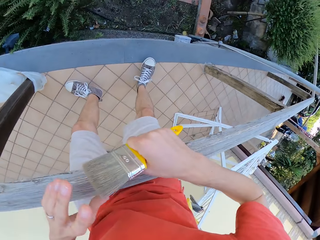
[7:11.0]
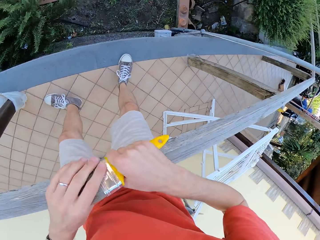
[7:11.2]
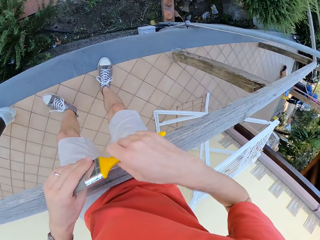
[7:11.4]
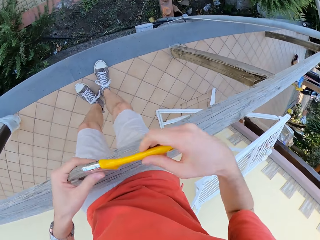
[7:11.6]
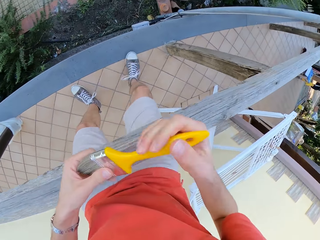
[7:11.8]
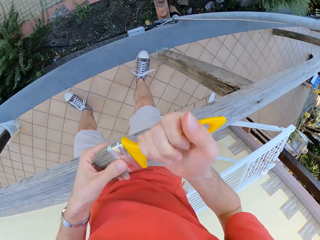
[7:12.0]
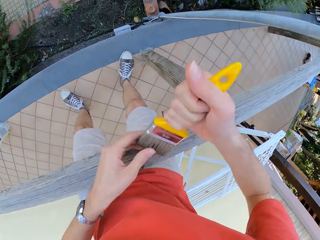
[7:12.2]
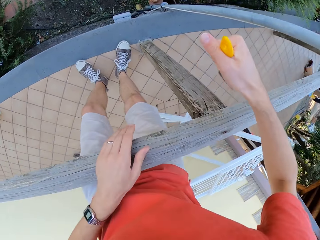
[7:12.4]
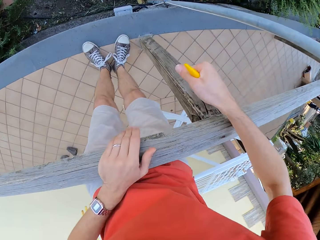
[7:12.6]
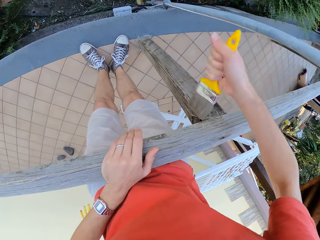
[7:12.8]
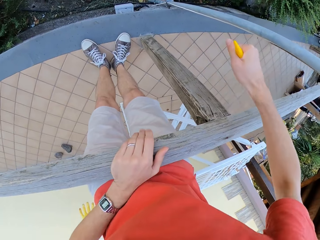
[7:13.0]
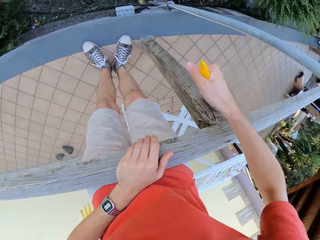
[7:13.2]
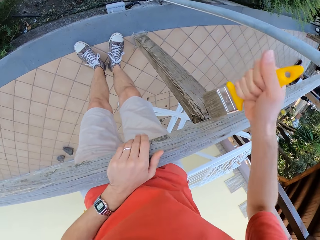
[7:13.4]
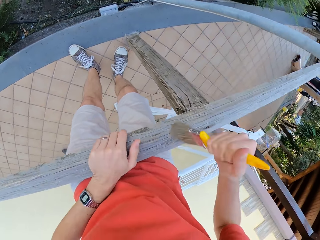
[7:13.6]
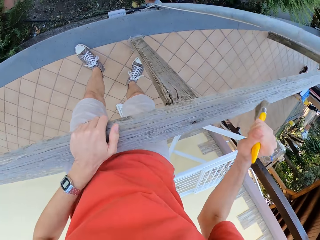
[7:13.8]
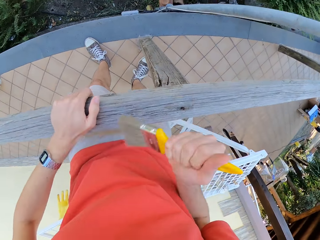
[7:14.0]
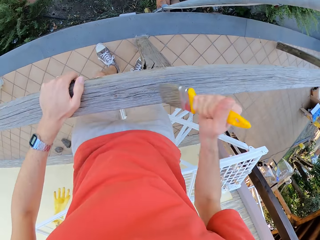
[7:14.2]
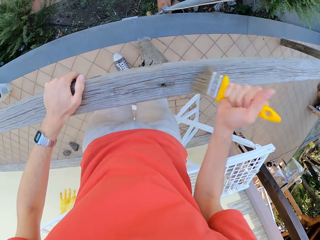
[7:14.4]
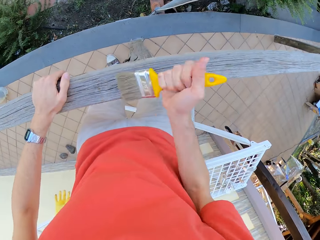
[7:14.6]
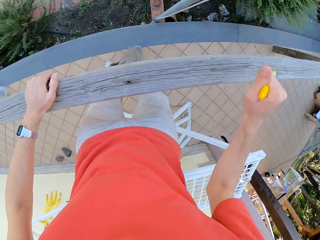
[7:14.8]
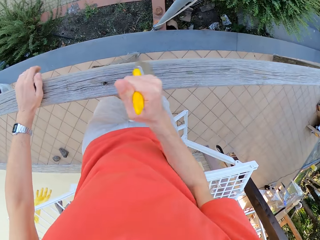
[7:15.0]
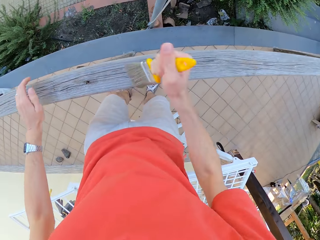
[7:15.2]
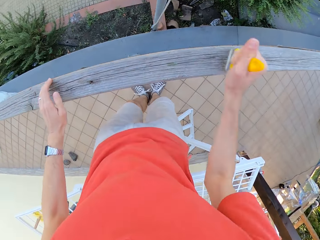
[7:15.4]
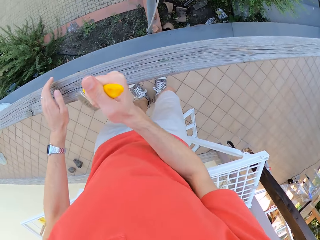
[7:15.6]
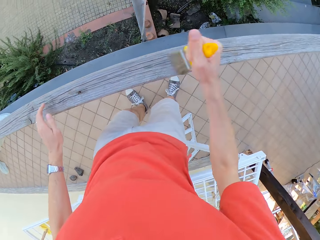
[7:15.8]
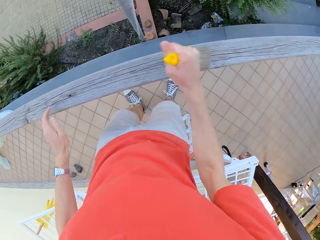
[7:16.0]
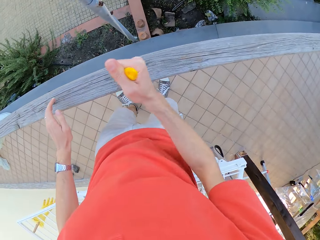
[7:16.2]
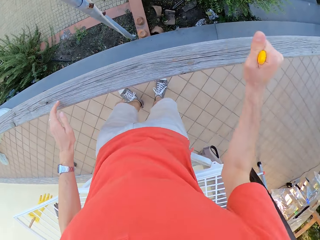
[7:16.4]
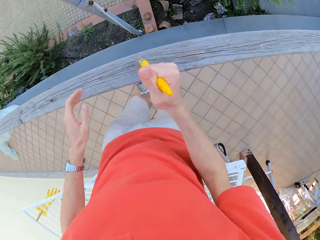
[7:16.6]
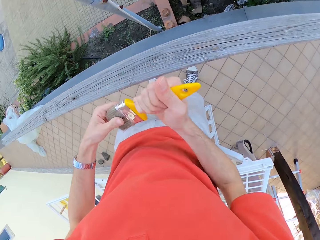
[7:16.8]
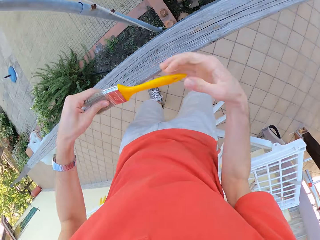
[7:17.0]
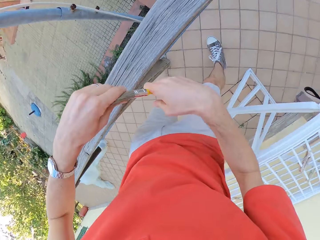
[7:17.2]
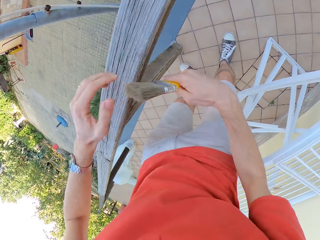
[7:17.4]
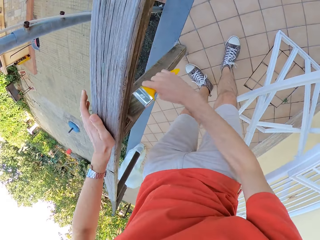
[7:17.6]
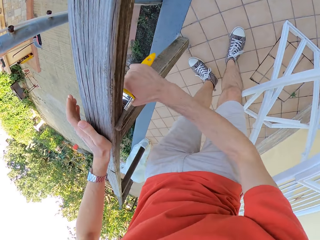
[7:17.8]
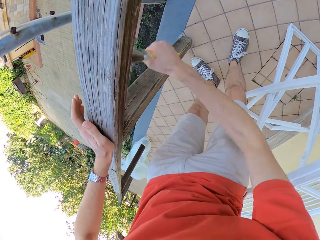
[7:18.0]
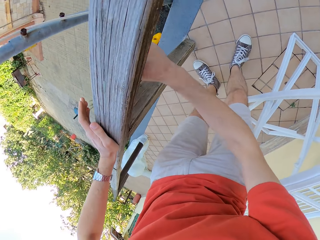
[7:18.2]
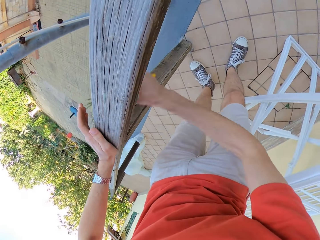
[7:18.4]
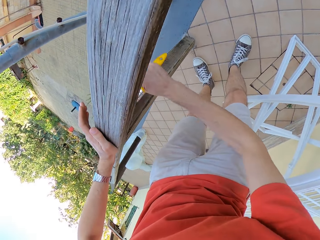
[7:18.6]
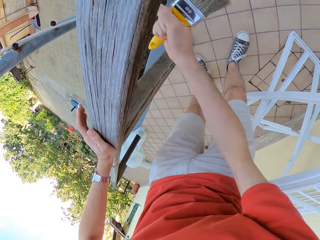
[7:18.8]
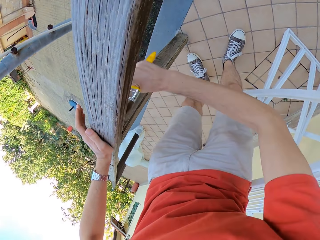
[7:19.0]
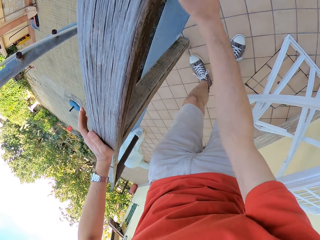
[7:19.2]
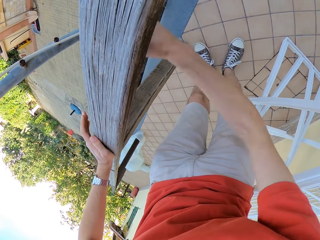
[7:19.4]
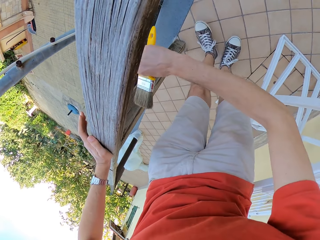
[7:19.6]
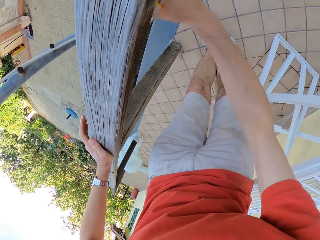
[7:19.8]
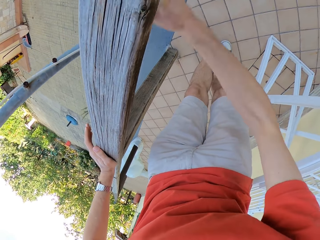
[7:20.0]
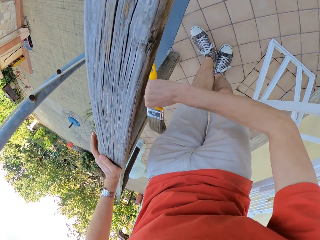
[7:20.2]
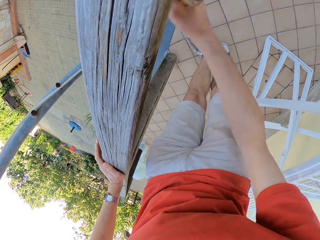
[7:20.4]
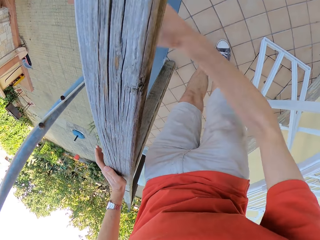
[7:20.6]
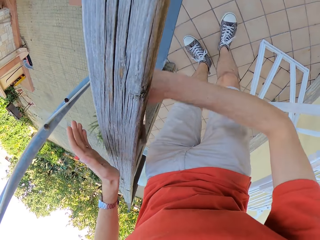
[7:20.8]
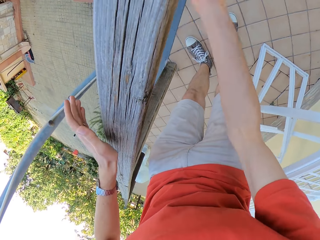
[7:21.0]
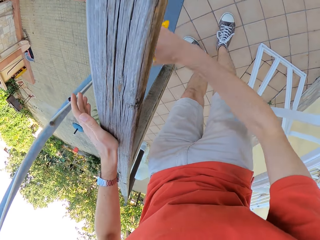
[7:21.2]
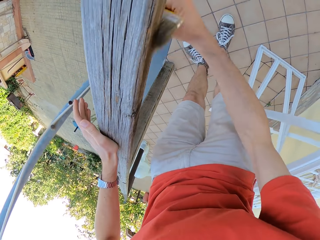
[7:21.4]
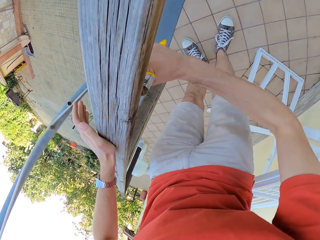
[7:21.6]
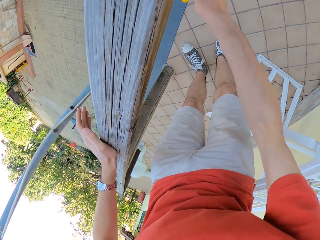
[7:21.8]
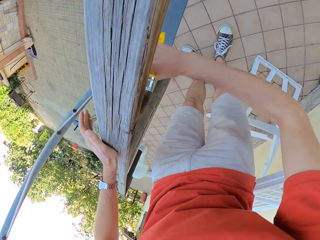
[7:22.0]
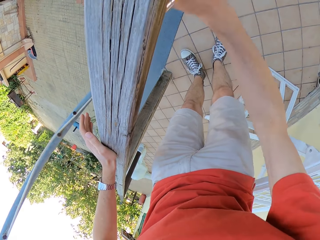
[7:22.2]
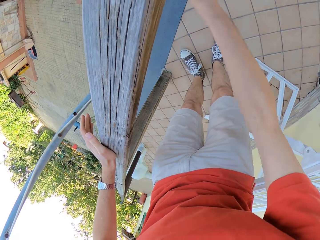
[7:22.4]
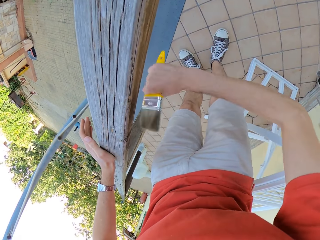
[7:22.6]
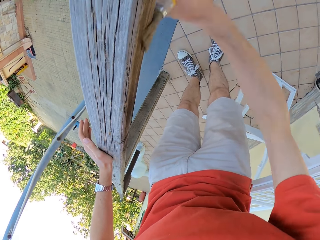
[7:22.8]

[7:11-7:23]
The camera wearer touches the paint brush on his left hand. He aligns the brush. He brushes the wooden rail with the paint brush. He touches the paint brush on his left hand. He brushes the wooden rail with the paint brush.

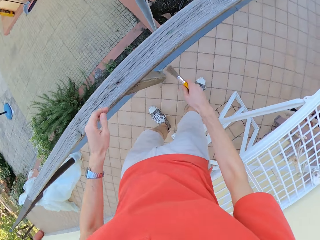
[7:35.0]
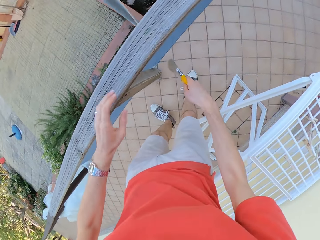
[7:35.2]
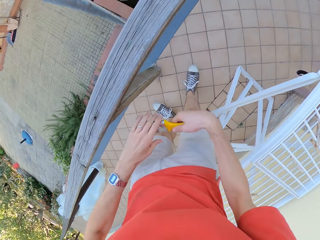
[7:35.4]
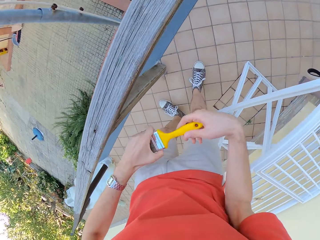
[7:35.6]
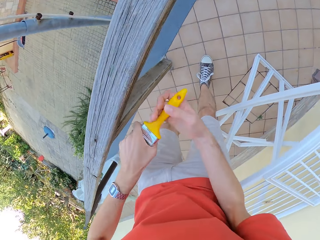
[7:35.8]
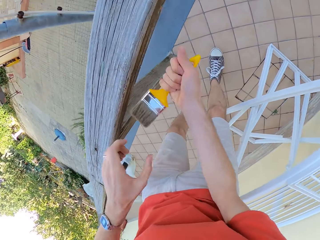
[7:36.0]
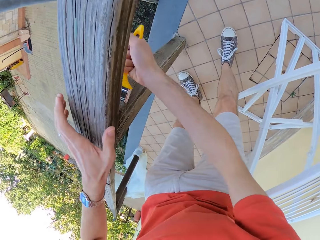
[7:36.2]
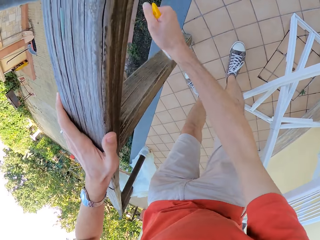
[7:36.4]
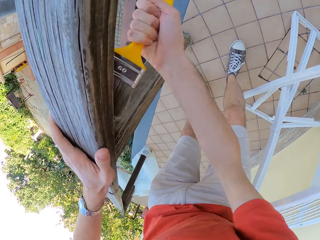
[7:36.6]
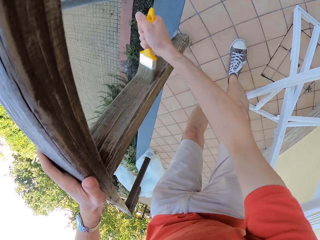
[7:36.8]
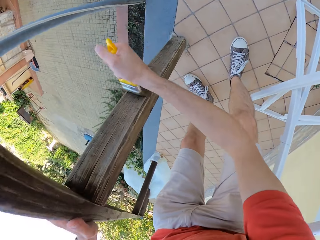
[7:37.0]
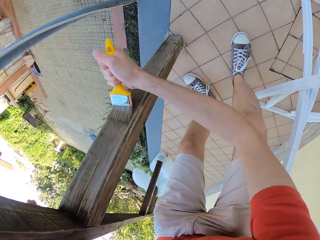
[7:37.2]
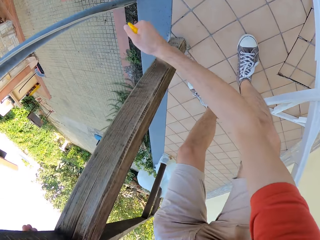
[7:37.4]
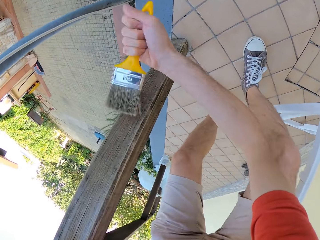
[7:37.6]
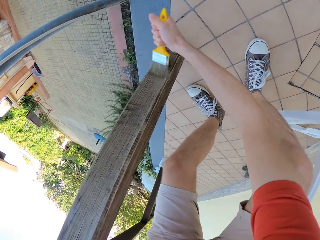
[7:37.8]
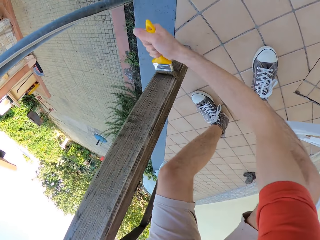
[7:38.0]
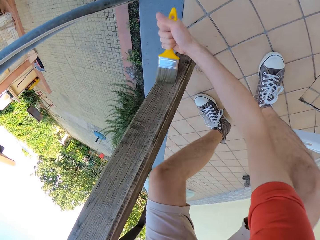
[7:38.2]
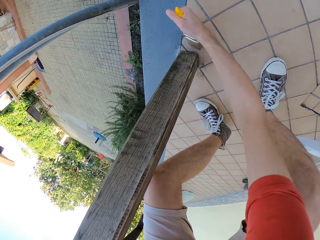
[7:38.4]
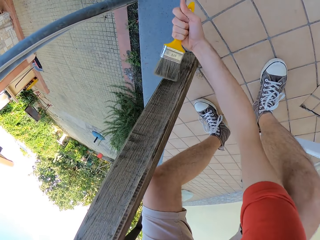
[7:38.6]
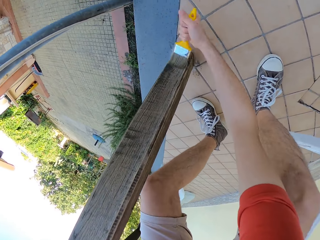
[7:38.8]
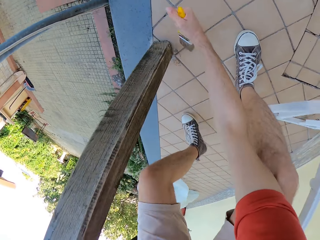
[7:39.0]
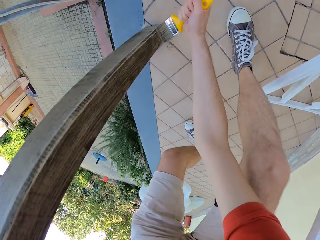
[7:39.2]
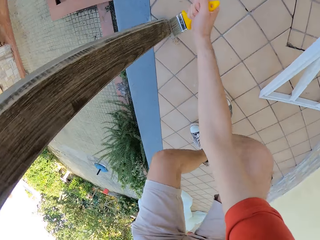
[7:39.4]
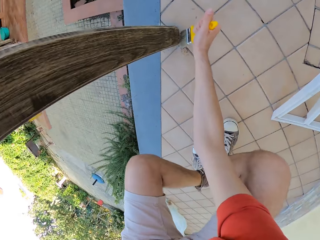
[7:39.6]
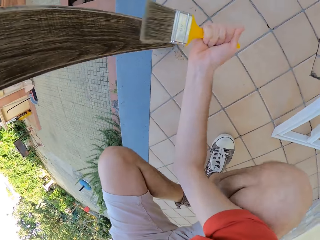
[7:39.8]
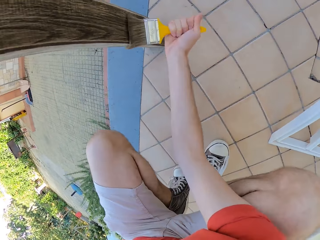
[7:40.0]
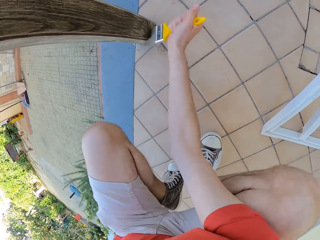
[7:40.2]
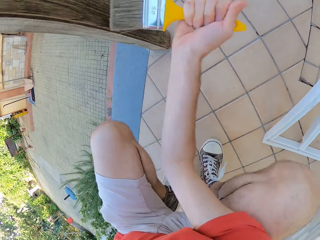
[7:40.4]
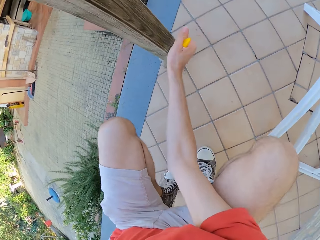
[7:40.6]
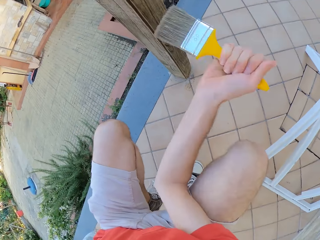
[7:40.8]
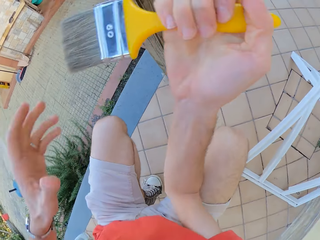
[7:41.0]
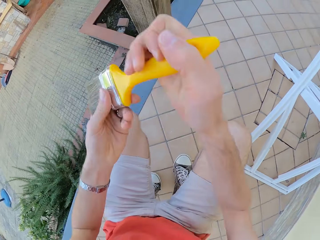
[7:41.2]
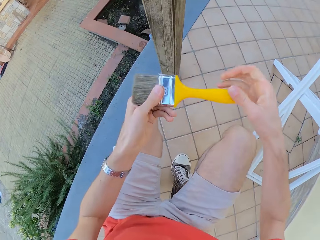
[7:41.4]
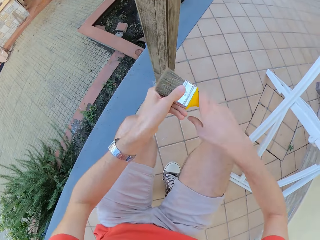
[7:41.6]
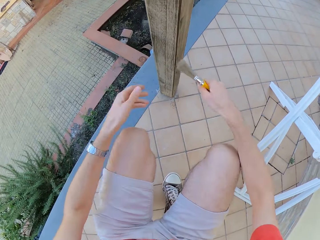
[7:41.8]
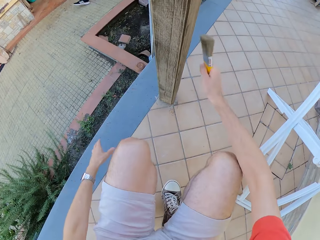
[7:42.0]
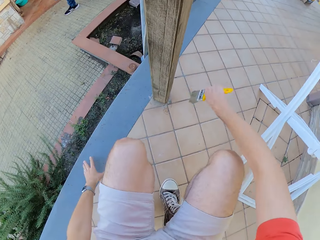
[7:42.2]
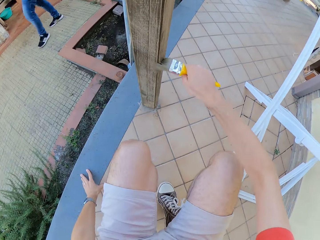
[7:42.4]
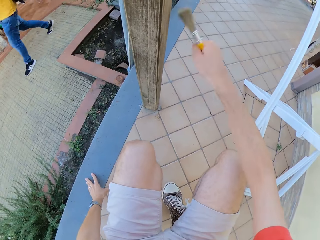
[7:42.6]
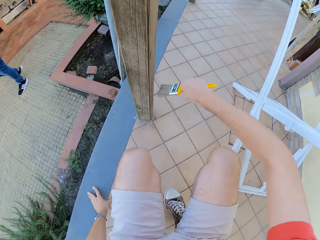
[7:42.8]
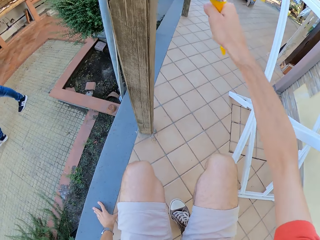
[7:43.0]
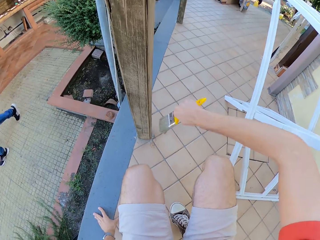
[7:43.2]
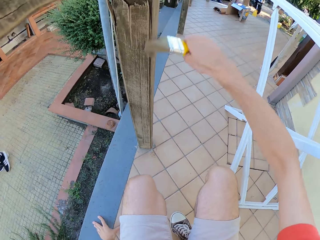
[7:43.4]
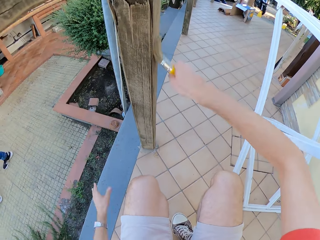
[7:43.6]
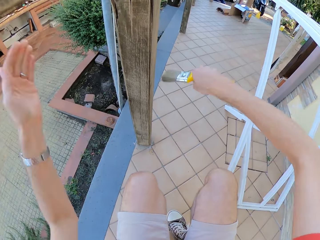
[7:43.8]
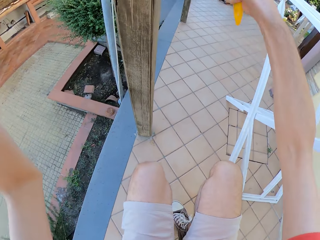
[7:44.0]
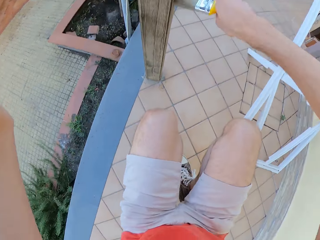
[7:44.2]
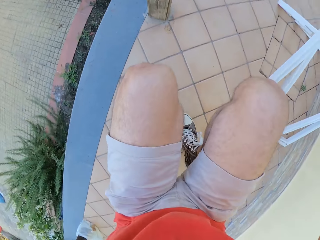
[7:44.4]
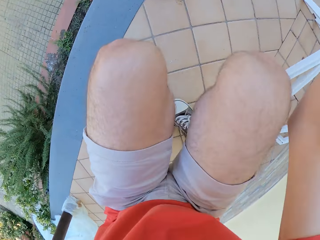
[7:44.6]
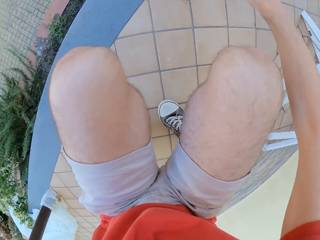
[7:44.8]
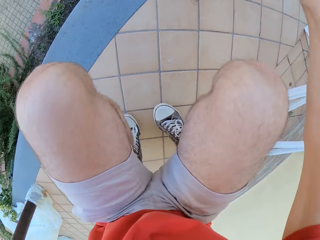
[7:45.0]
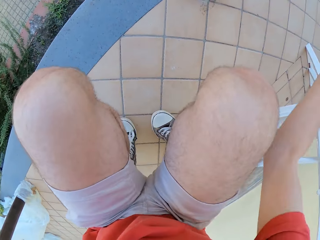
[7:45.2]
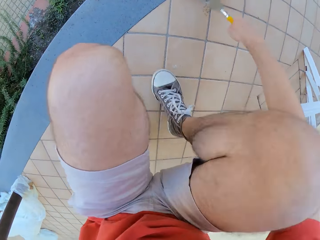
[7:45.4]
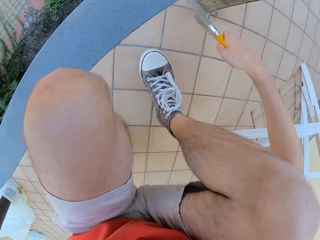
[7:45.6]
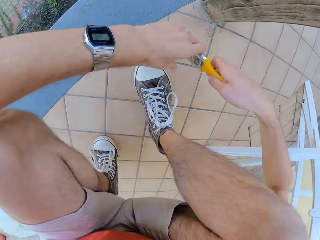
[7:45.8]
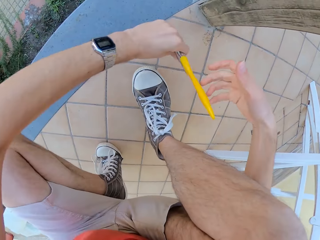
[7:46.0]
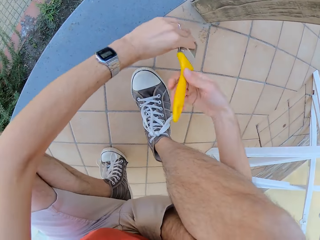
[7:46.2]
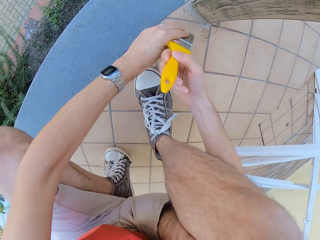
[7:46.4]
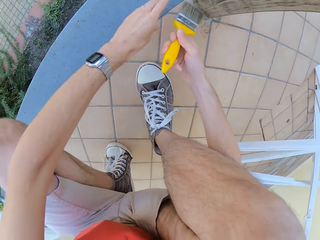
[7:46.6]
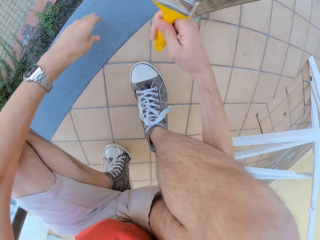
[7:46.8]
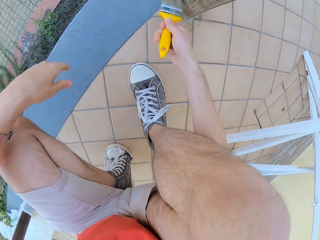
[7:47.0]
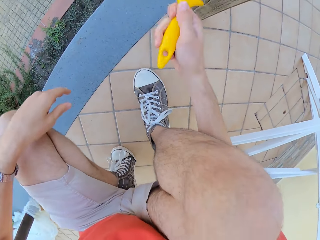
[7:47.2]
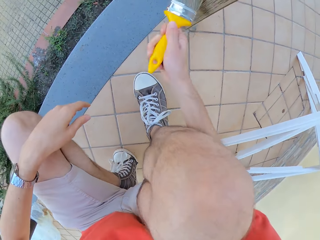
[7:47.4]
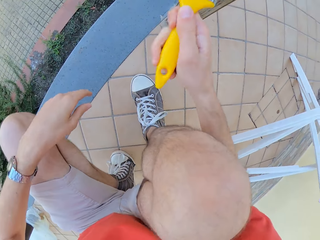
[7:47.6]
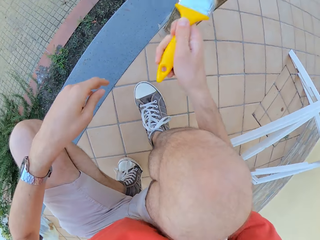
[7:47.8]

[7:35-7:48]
The camera wearer touches the paint brush on his left hand. He aligns the brush. He brushes the wooden rail with the paint brush. He touches the paint brush on his left hand. He brushes the wooden rail with the paint brush. He aligns the brush. He touches the paint brush on his left hand. He aligns the brush. He brushes the wooden rail with the paint brush.
